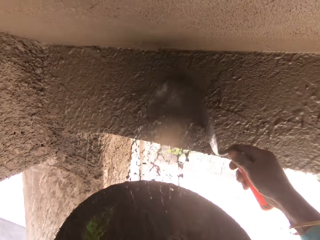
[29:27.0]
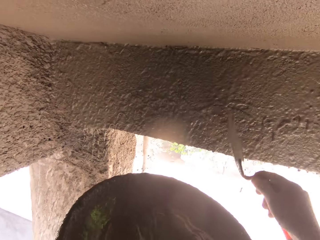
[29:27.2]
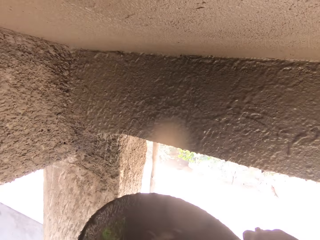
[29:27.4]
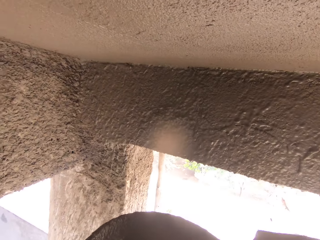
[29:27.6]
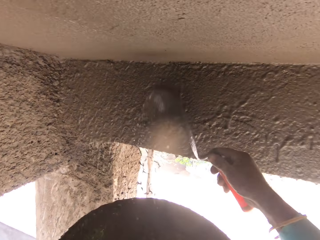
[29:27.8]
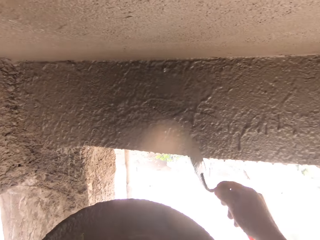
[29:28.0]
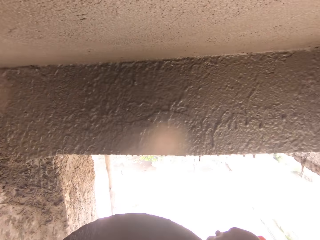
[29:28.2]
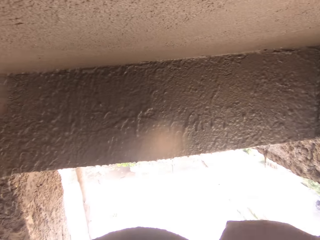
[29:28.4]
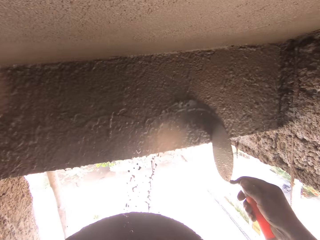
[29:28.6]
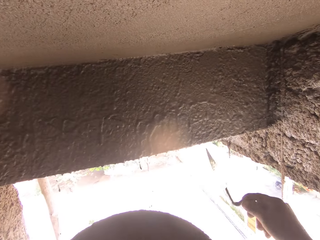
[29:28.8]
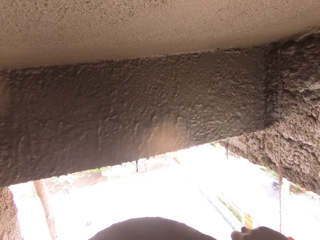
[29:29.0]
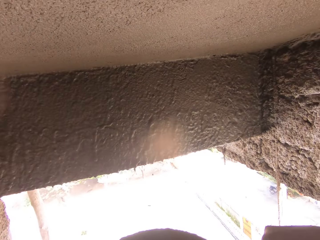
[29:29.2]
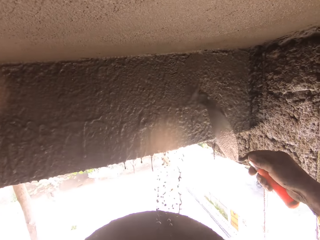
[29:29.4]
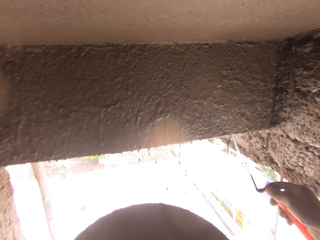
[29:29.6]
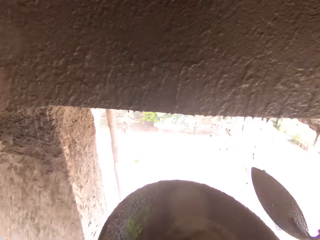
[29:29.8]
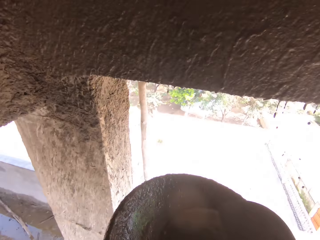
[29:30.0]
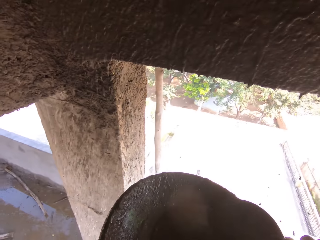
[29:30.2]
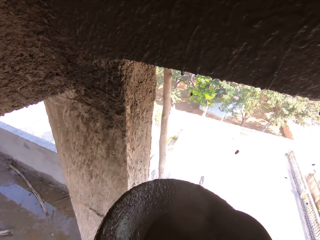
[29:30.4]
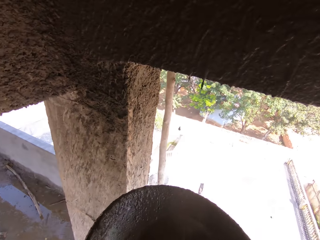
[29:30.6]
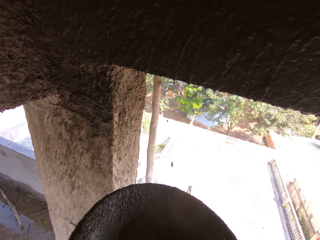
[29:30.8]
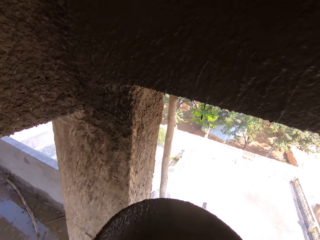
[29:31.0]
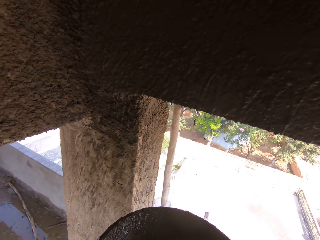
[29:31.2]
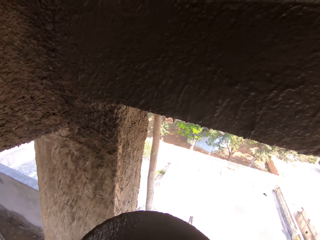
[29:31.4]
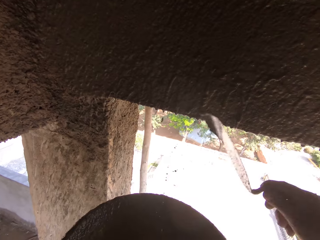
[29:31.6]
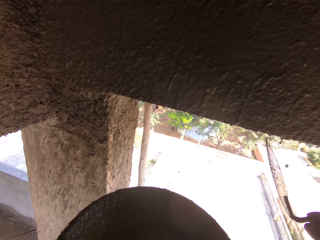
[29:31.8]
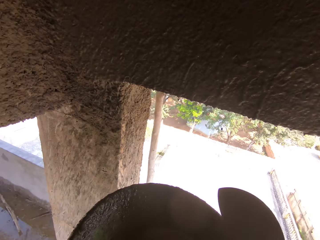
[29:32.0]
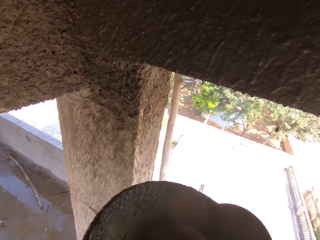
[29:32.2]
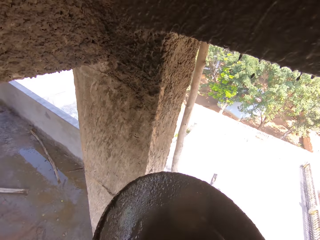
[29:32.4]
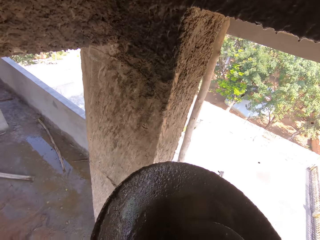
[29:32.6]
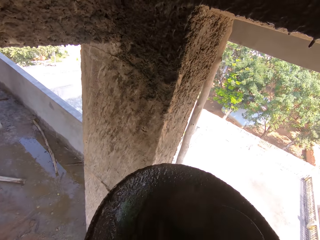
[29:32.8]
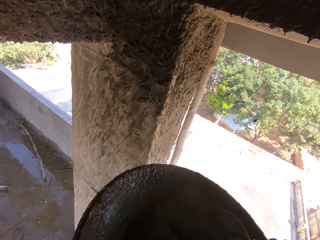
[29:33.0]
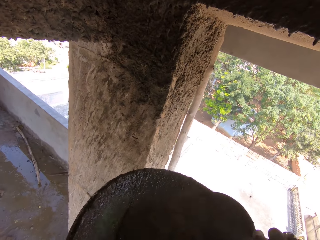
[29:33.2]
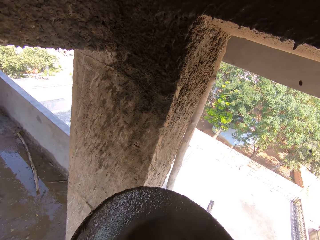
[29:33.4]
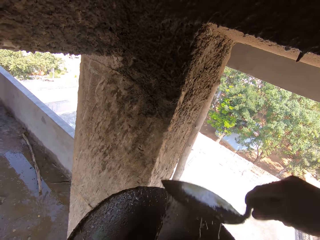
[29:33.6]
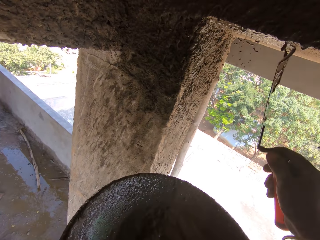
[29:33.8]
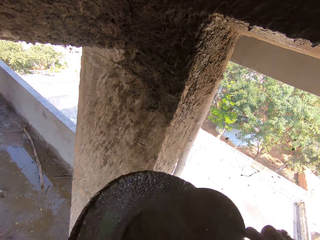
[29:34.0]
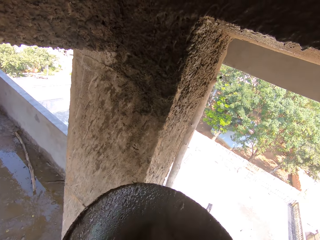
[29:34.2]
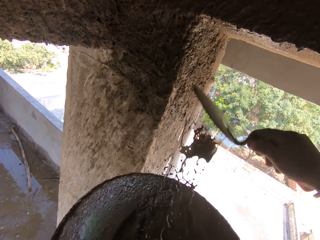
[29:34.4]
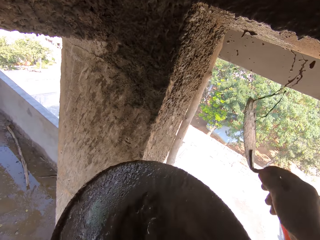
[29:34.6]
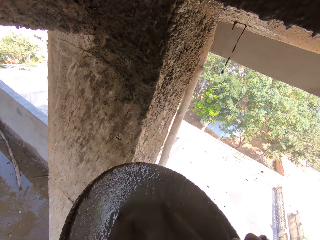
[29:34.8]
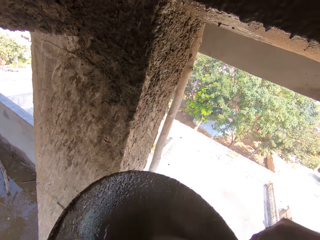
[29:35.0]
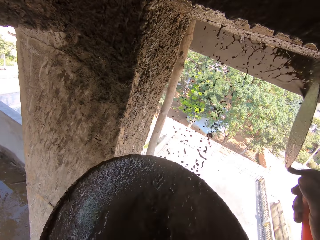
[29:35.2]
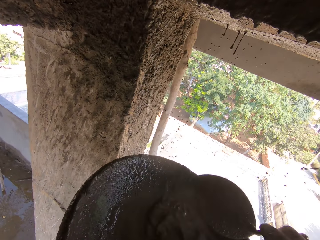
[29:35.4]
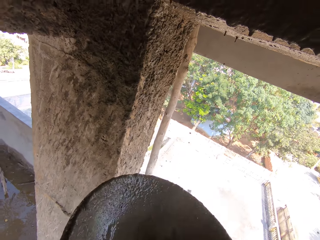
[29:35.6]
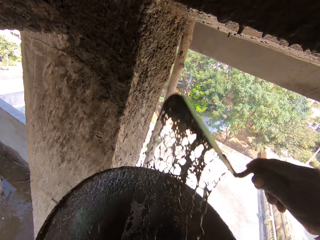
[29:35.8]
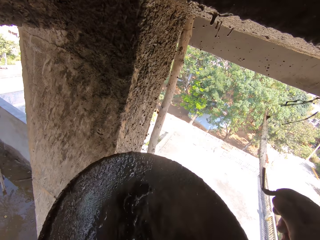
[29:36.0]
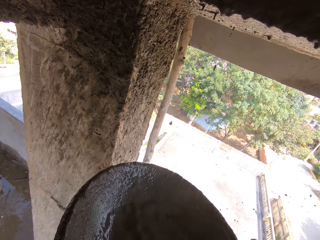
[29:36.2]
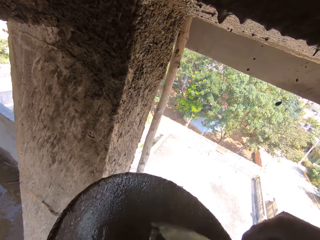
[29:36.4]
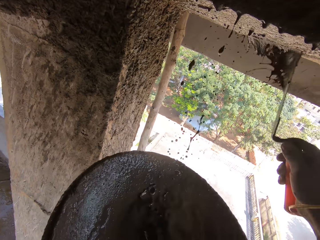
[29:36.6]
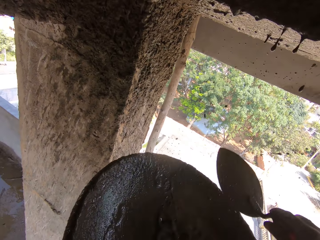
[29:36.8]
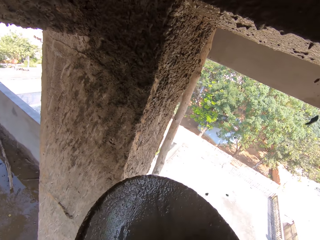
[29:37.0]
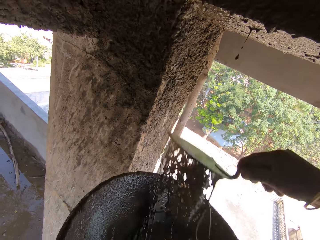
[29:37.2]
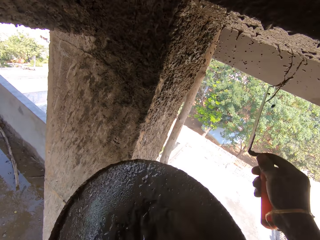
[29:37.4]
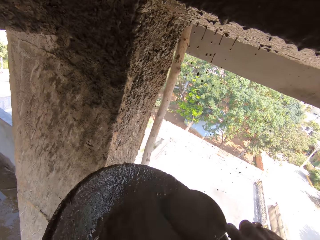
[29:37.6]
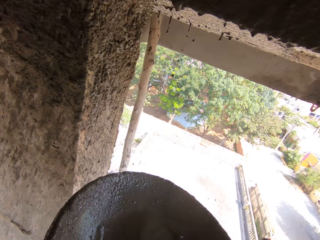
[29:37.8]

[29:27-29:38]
The camera wearer scoops the concrete mixture with a trowel. They paste the concrete mixture on the wall with the trowel. They scoop the concrete mixture with the trowel. They paste the concrete on the wall with the trowel. They scoop the concrete mixture with the trowel. They paste the concrete on the wall with the trowel. They scoop the concrete mixture with the trowel. They paste the concrete mixture on the wall. They scoop the concrete mixture with the trowel. They paste the concrete on the wall with the trowel. They scoop the concrete mixture with the trowel. They paste the concrete mixture on the wall.

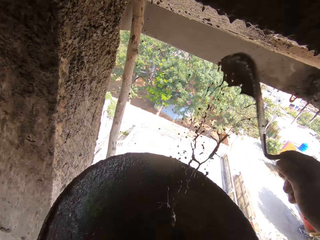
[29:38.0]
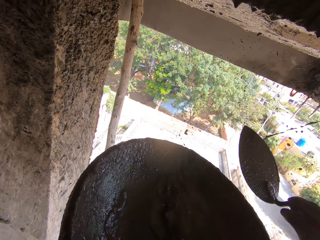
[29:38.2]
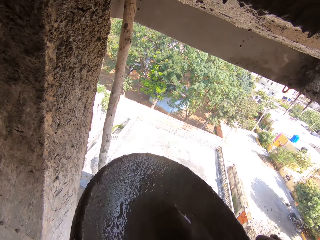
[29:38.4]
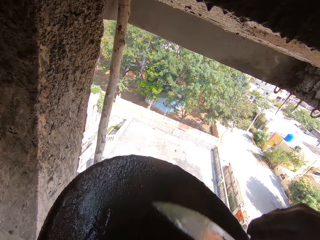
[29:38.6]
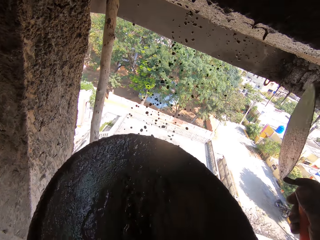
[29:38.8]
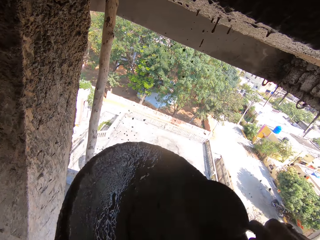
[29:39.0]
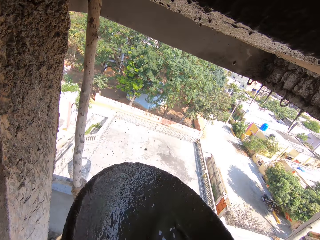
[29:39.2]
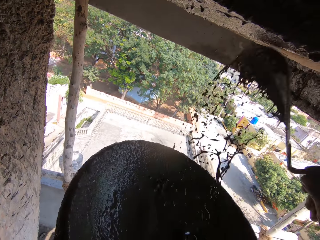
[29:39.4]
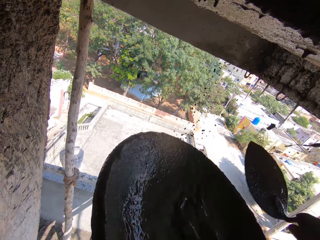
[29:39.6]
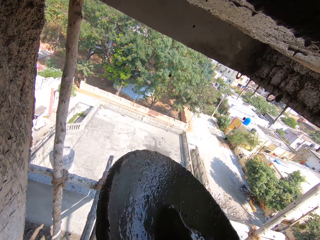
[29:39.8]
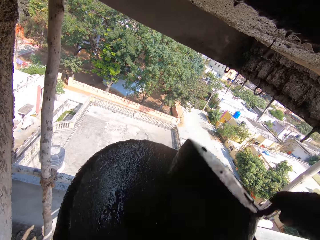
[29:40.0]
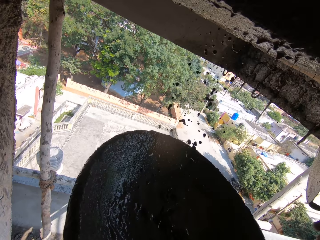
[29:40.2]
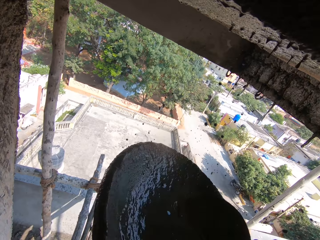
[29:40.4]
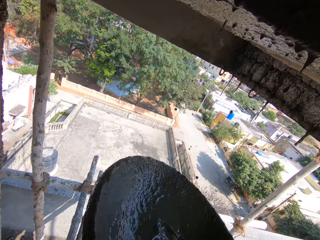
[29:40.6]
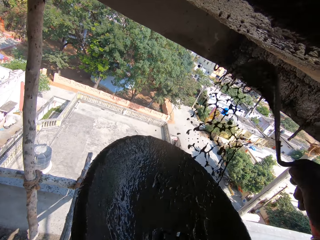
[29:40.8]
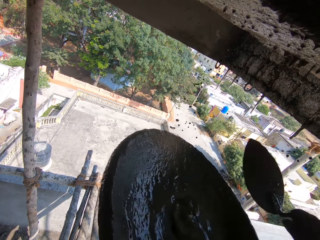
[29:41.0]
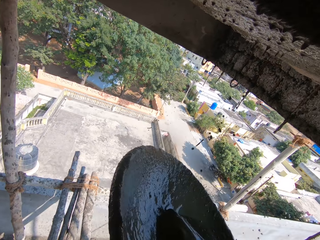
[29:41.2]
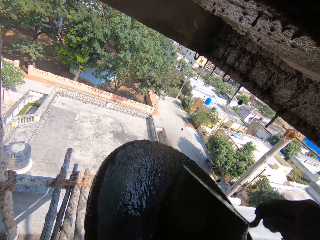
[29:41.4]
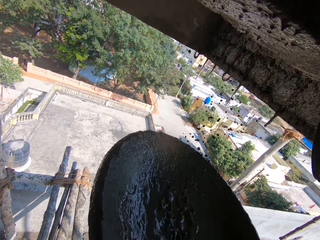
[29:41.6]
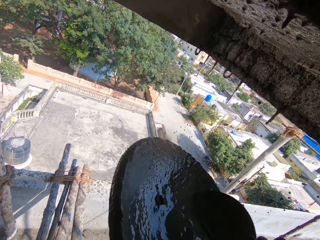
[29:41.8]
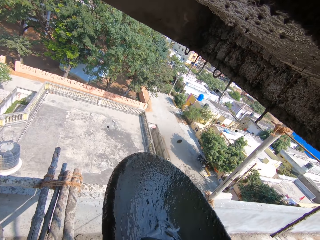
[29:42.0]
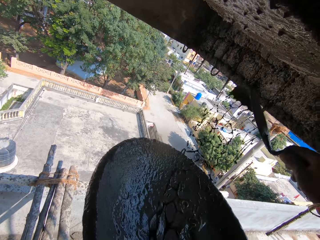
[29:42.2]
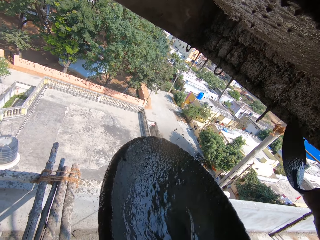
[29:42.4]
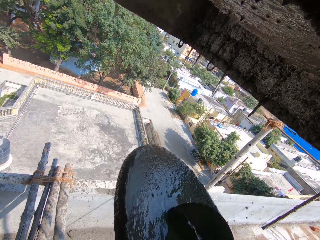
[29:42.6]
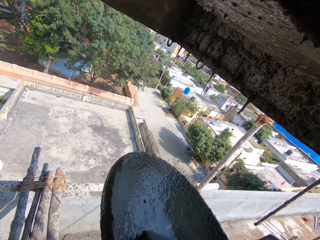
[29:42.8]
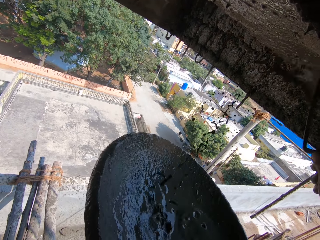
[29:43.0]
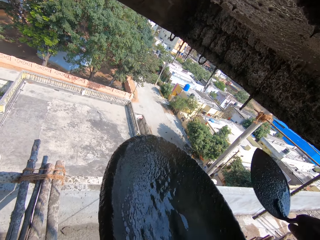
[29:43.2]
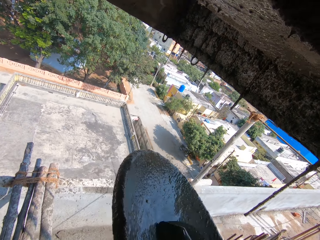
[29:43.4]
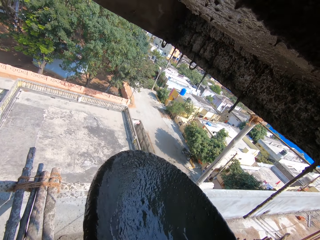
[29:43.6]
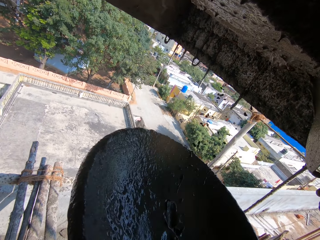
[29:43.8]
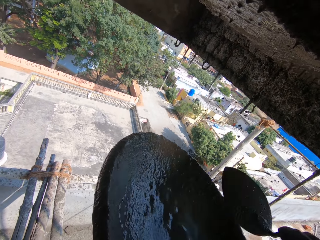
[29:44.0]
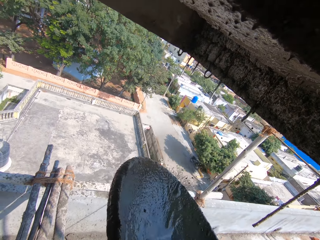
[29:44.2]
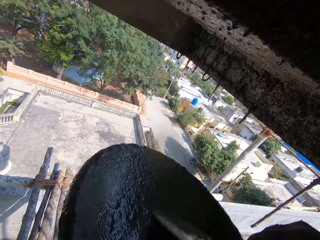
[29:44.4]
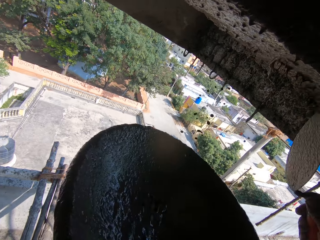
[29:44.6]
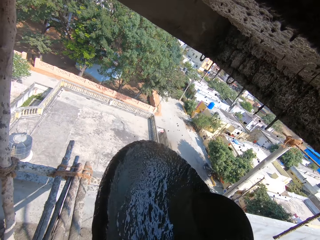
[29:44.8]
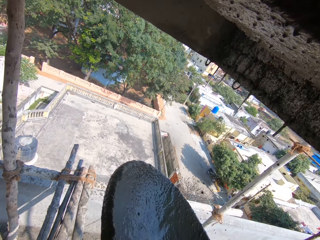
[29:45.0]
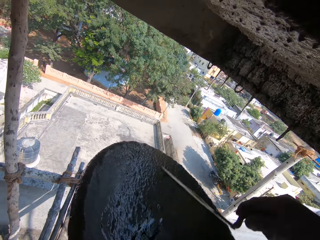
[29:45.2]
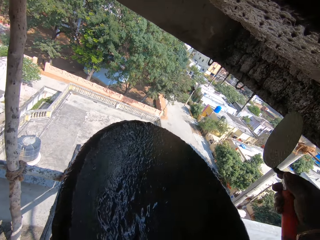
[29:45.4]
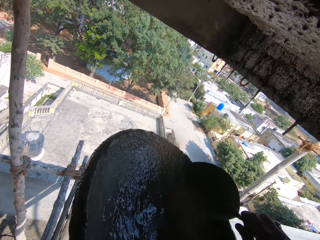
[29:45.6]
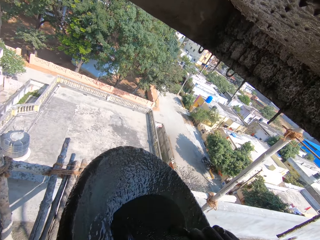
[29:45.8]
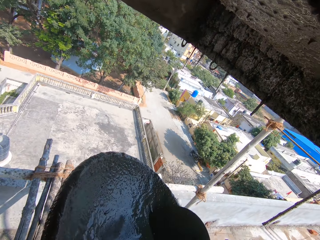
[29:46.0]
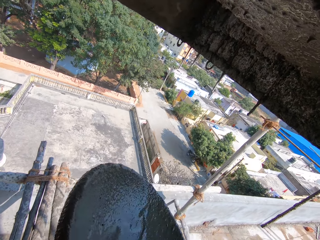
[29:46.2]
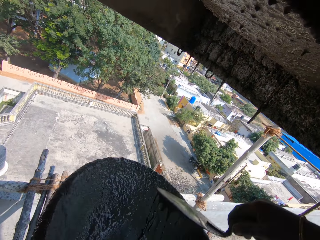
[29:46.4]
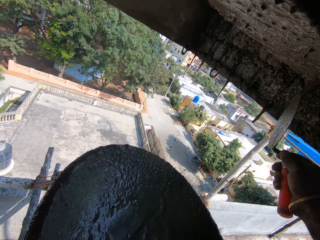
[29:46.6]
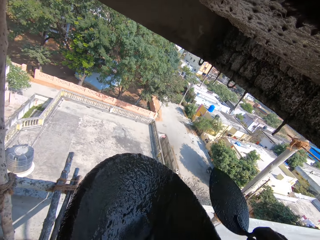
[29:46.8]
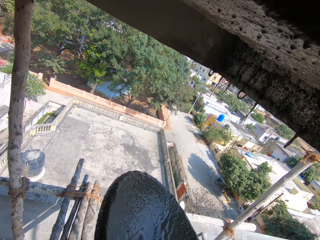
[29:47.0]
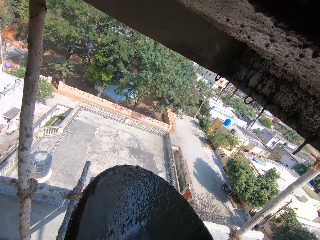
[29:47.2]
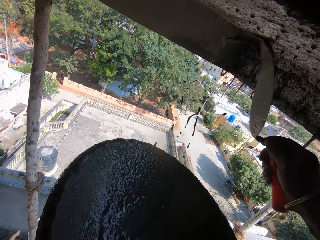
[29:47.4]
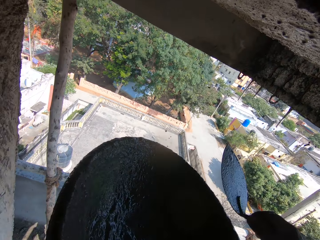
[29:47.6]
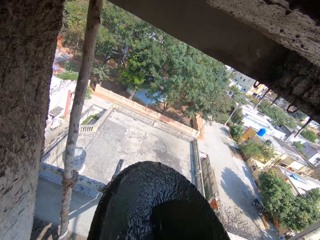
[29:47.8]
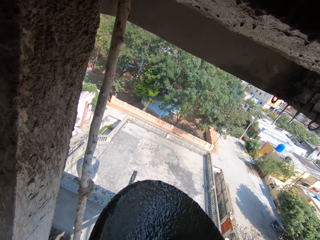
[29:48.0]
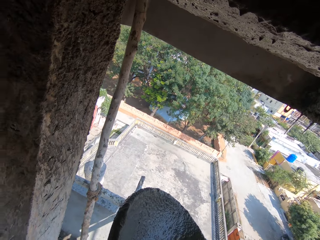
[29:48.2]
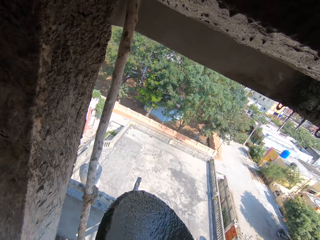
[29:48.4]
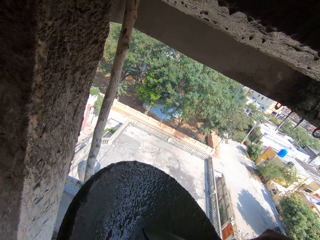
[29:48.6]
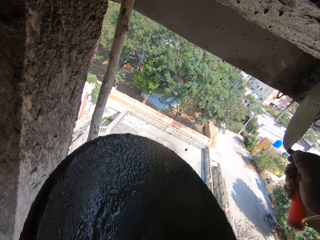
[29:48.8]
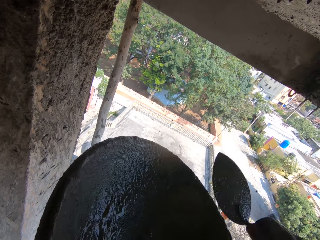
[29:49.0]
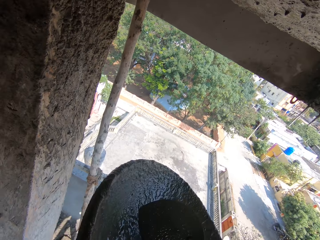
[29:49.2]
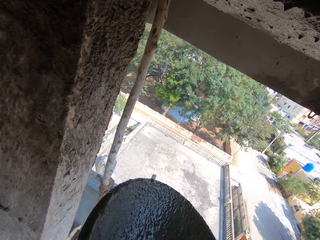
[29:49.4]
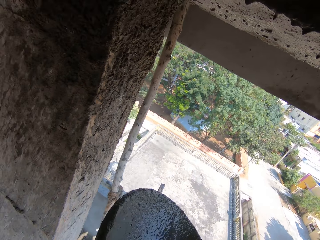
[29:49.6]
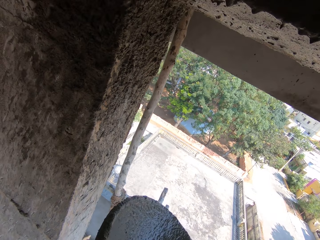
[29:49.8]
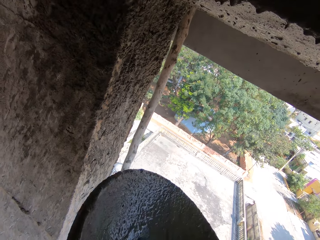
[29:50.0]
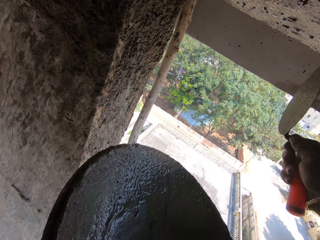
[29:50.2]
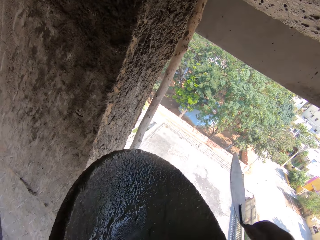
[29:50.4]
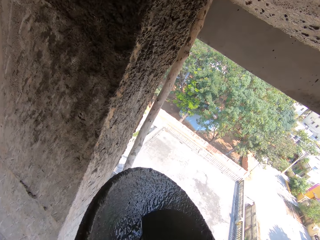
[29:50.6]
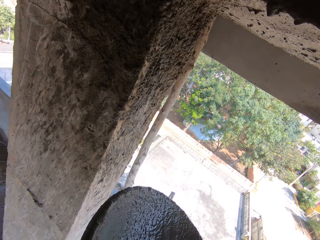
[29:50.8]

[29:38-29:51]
The camera wearer scoops the concrete mixture with a trowel. They paste the concrete mixture on the wall. They scoop the concrete mixture with the trowel. They paste the concrete mixture on the wall. They scoop the concrete mixture with the trowel. They paste the concrete mixture on the wall. They scoop the concrete mixture with the trowel. They paste the concrete mixture on the wall. They scoop the concrete mixture with the trowel. They paste the concrete mixture on the wall. They scoop the concrete mixture with the trowel. They paste the concrete mixture on the wall. They scoop the concrete mixture with the trowel. They paste the concrete mixture on the wall. They scoop the concrete mixture with the trowel. They paste the concrete mixture on the wall.
